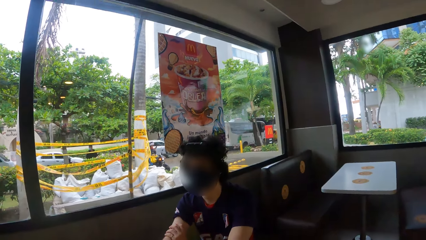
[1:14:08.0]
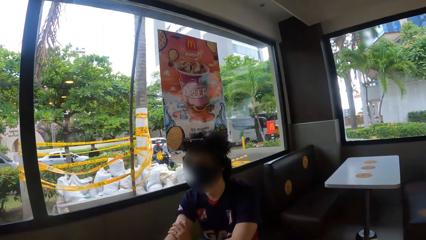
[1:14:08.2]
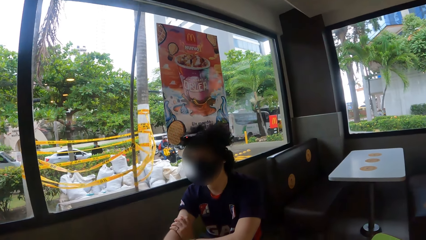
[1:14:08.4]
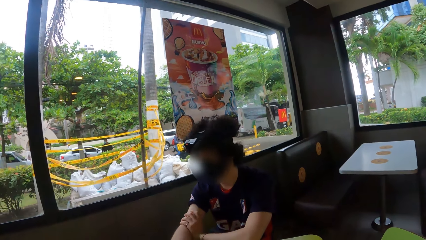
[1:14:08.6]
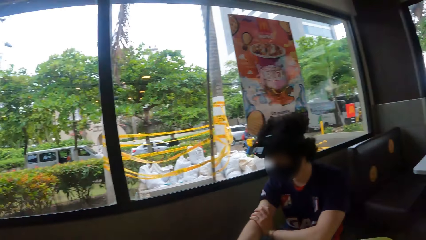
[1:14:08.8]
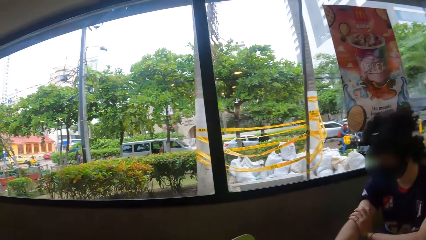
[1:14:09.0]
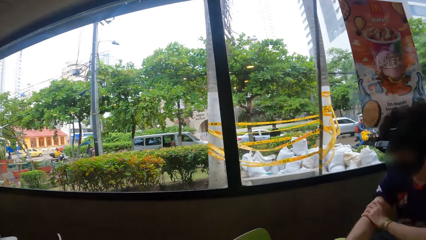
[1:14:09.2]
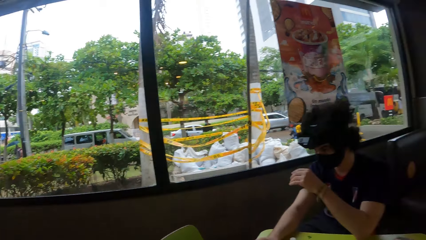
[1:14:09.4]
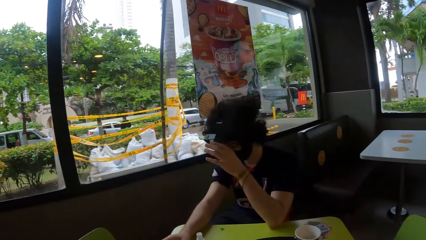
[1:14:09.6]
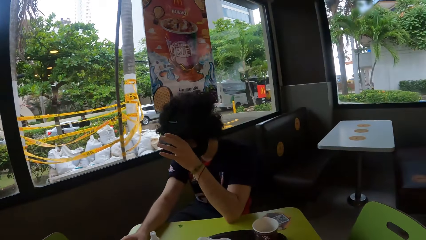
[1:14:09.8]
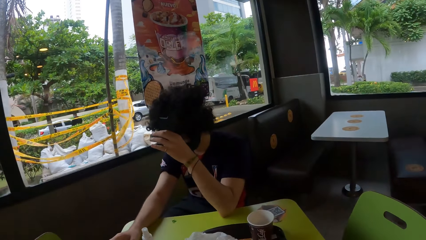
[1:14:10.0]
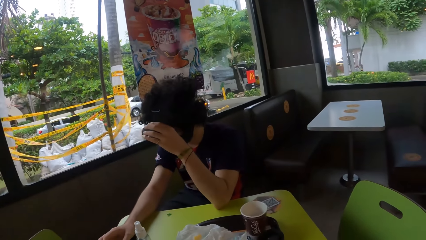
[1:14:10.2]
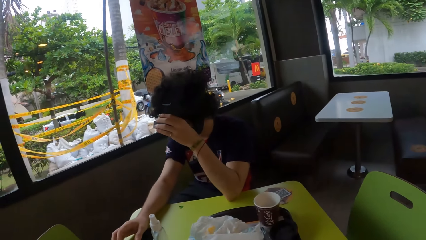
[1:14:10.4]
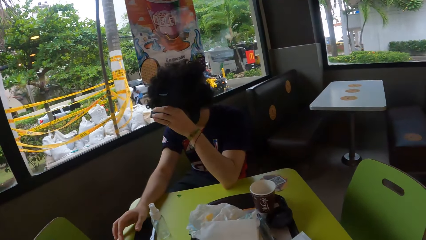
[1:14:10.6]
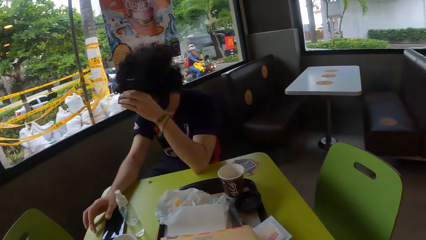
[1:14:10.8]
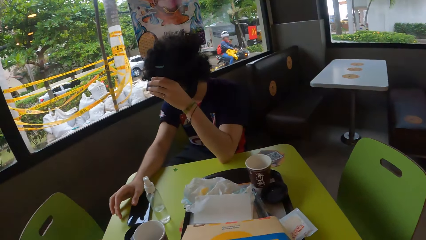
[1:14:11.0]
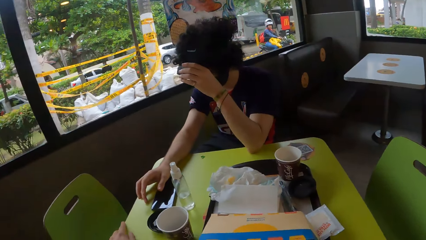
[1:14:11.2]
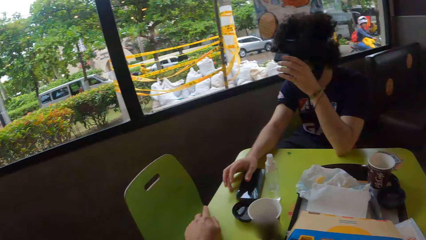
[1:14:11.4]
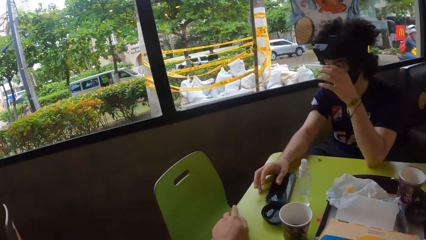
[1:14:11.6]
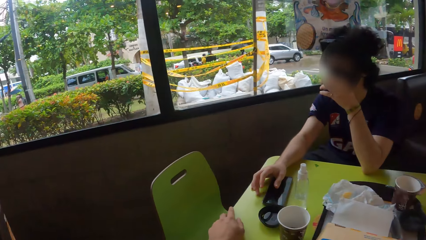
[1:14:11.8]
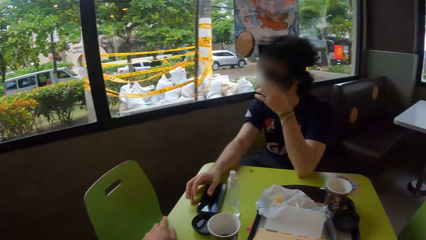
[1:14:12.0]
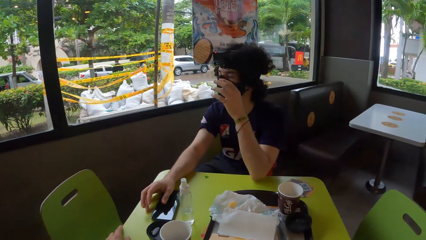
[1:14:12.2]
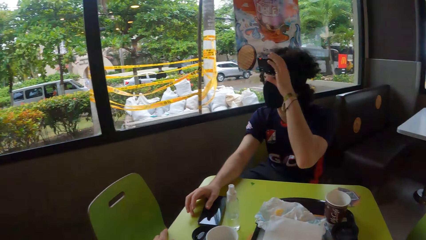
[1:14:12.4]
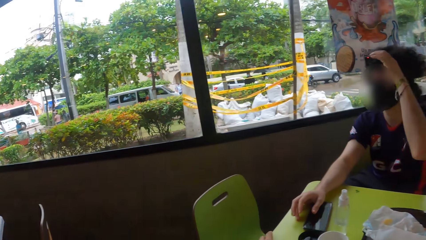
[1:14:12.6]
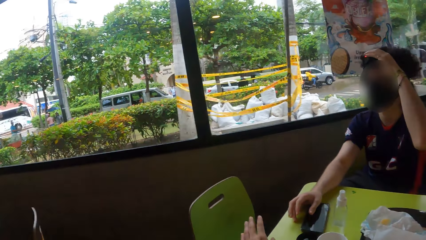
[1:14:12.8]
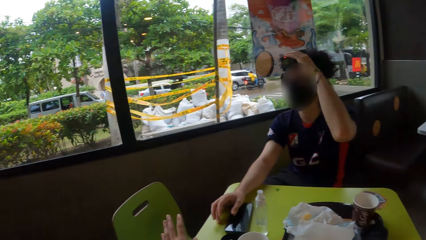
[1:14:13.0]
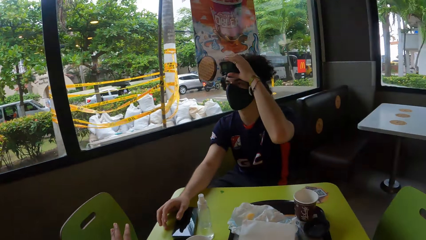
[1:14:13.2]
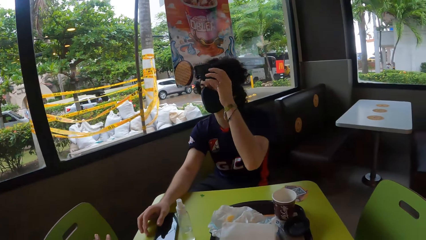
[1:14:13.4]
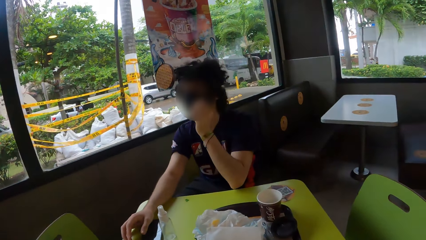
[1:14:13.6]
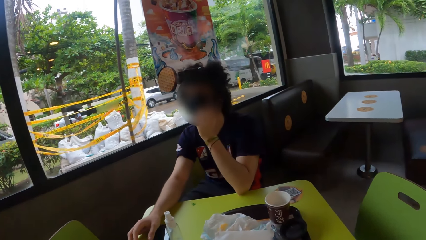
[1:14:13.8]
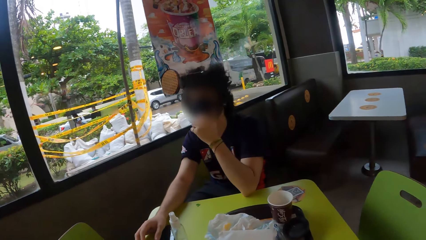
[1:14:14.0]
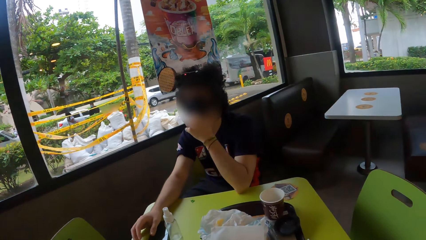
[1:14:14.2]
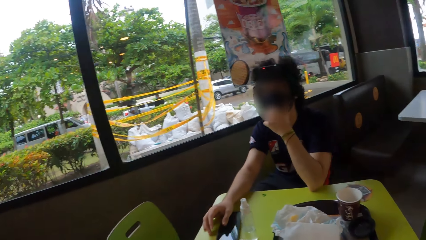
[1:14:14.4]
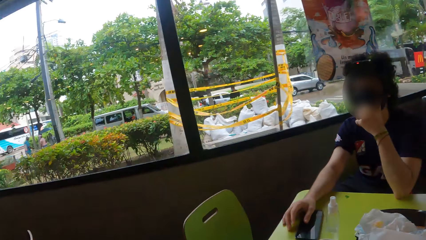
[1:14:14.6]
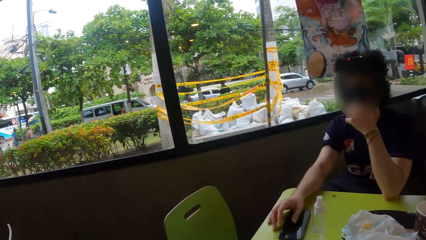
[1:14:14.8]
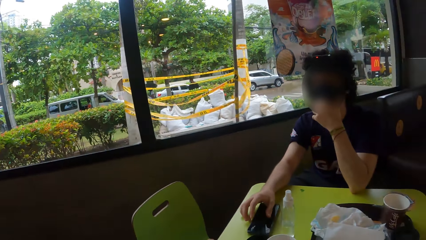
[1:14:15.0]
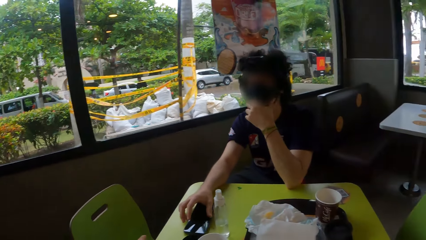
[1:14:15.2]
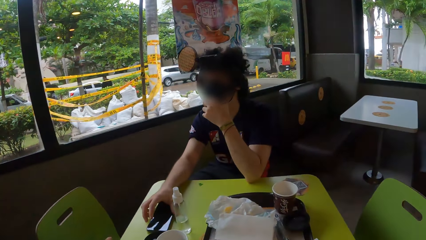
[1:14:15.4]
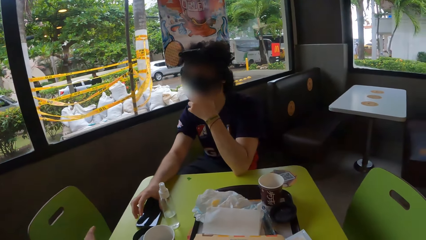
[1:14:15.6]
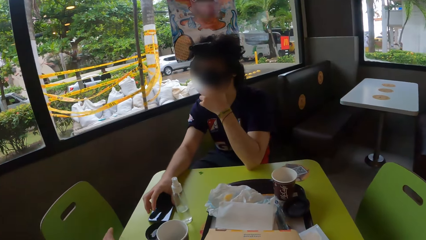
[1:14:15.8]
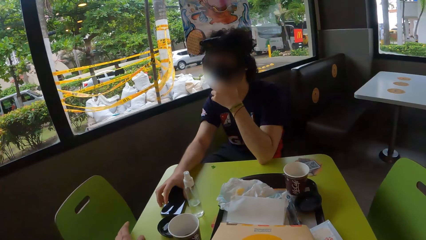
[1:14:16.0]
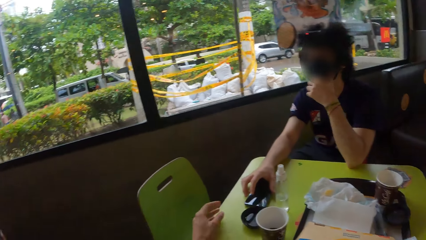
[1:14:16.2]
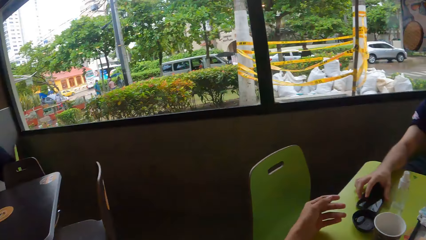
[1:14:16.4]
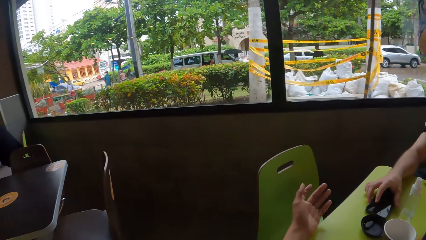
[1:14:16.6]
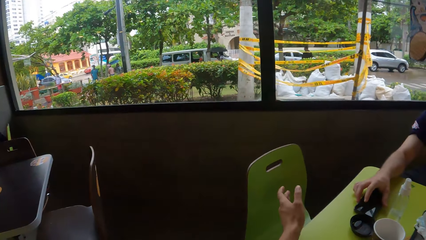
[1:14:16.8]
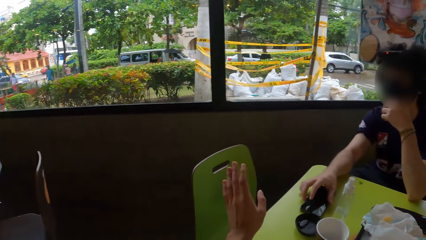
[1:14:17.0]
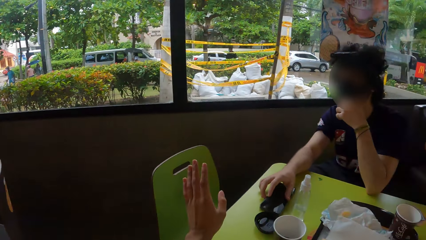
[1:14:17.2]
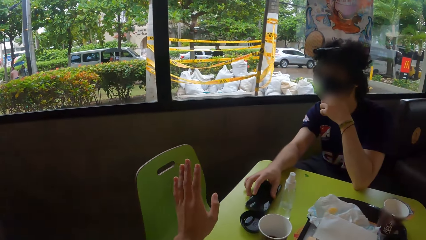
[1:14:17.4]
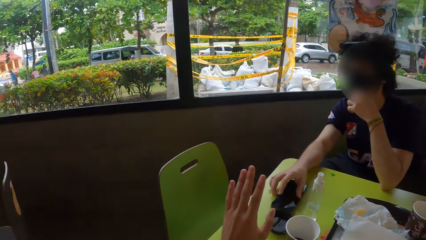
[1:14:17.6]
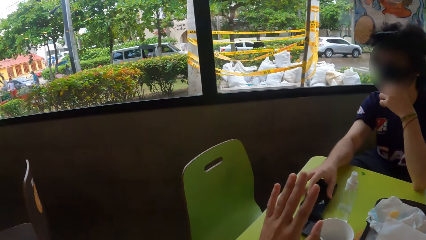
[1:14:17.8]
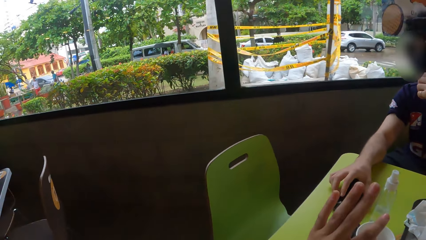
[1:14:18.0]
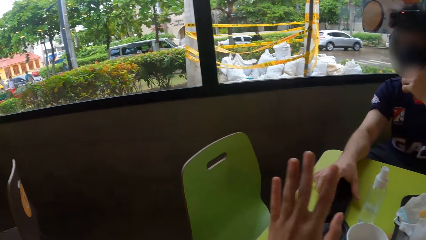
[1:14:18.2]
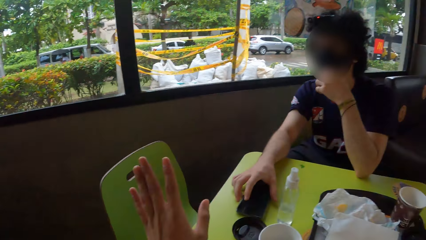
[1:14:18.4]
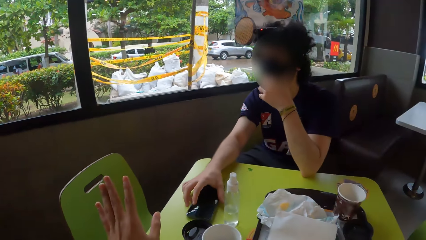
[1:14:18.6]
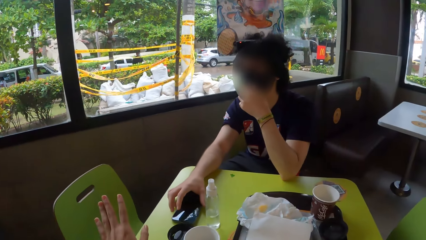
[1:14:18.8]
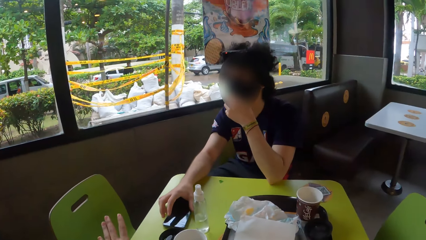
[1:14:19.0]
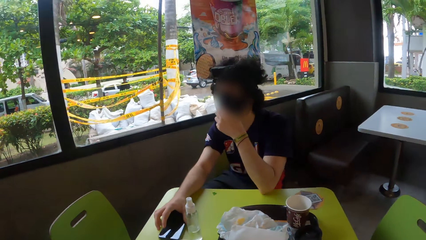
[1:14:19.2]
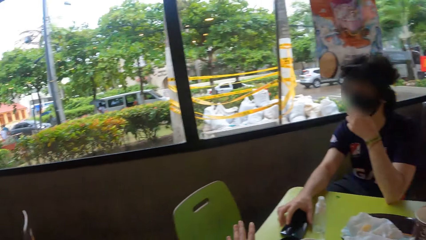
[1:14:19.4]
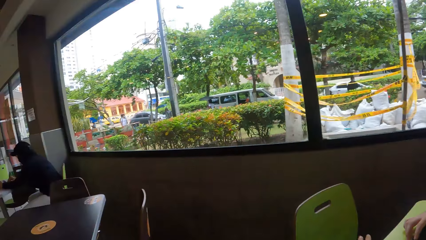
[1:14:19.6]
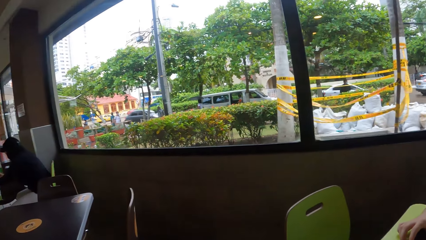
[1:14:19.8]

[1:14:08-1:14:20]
A man holds the camera on the head. The camera wearer converses with the man.

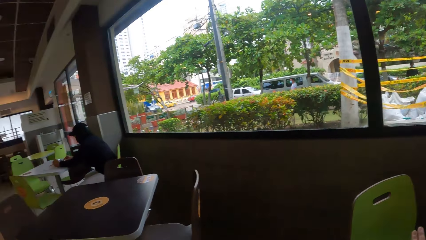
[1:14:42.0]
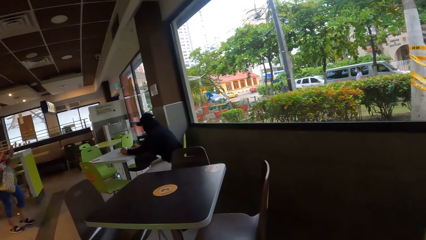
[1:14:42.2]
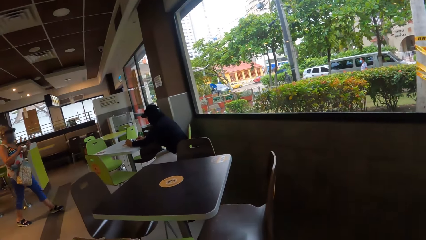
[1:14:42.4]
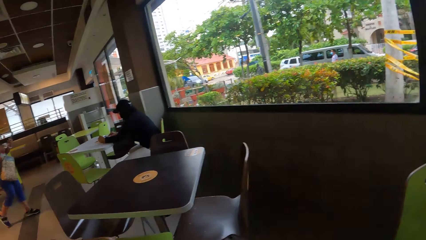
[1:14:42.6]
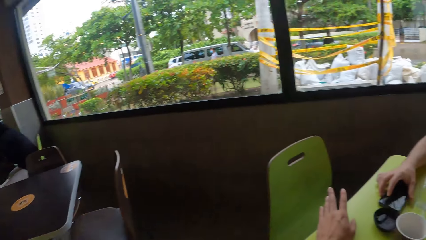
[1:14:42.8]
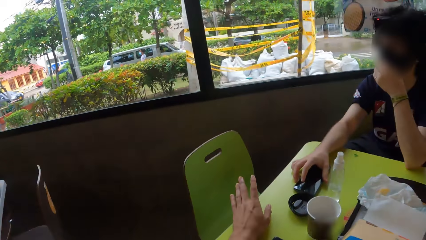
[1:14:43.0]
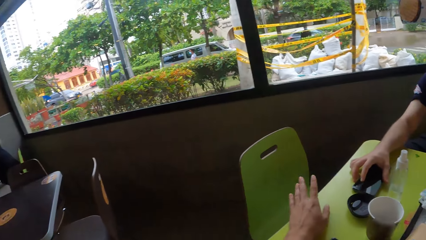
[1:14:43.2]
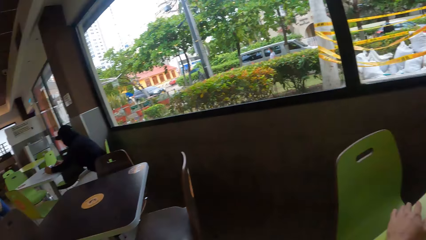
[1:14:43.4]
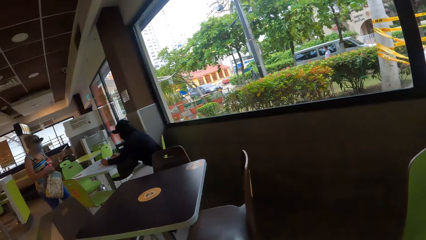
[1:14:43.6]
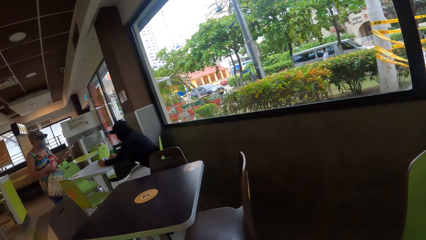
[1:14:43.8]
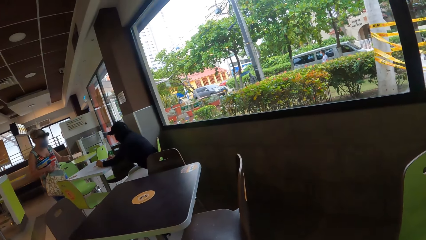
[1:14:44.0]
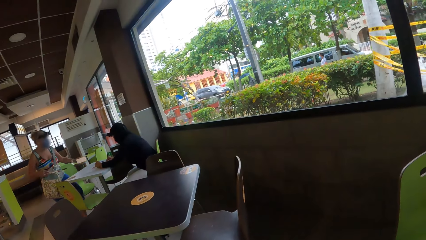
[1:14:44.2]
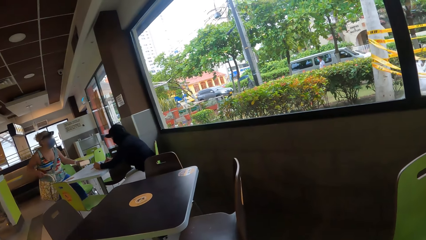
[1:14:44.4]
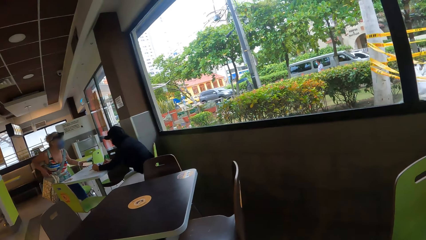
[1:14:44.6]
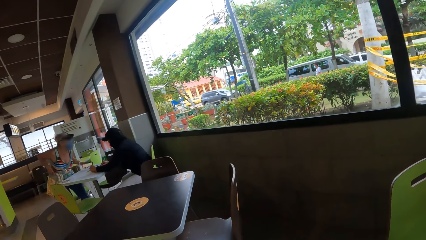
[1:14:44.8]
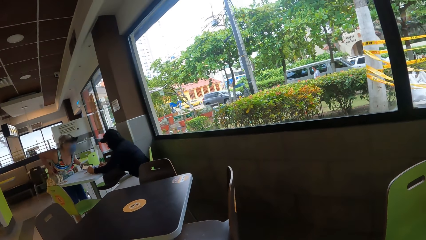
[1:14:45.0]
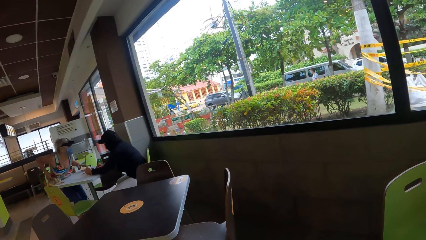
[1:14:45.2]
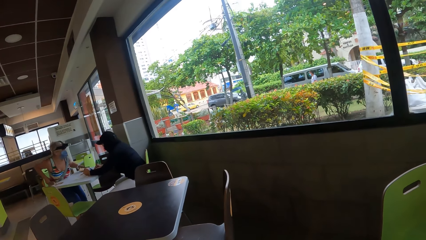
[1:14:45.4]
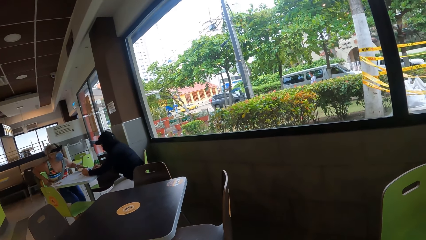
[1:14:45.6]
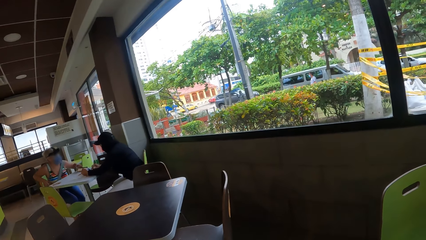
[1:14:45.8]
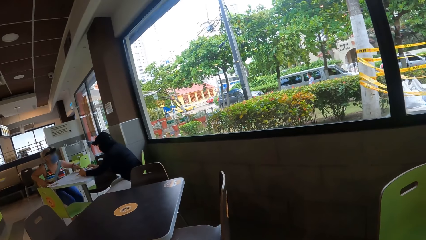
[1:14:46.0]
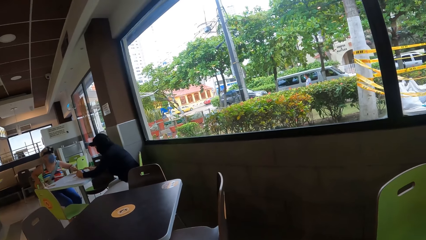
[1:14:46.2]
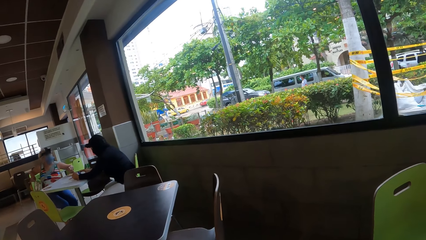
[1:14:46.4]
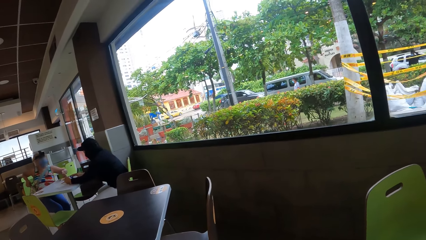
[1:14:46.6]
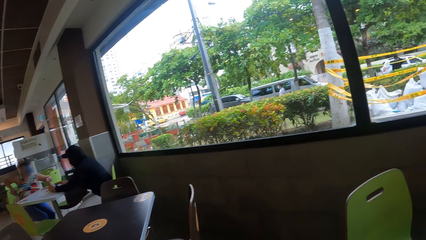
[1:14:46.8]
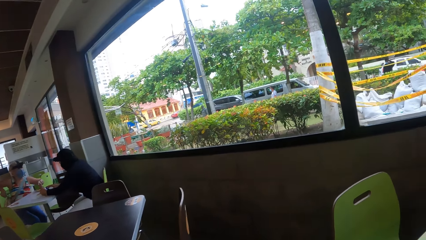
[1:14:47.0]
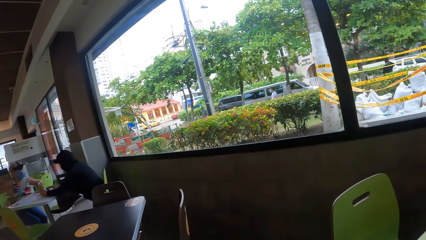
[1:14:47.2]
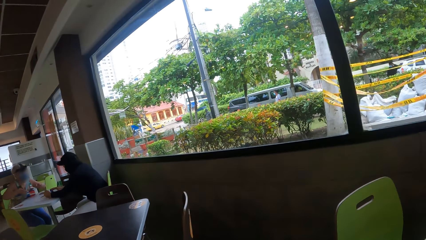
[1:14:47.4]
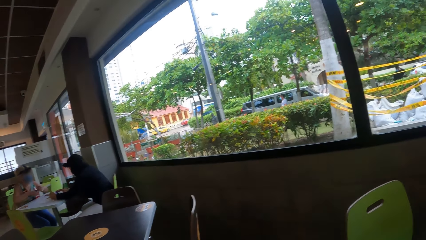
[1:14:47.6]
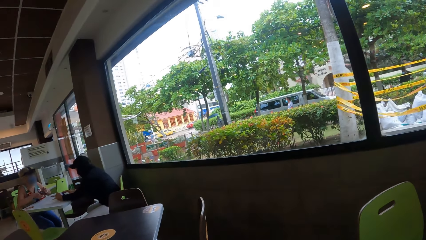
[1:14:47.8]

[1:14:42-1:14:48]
A woman joins a man on the table.
